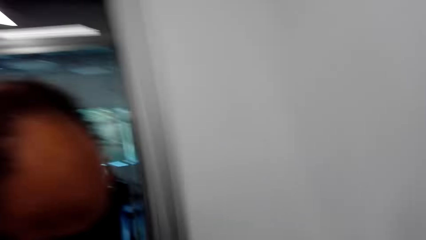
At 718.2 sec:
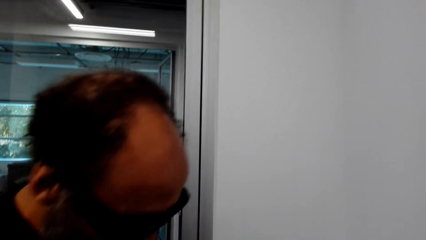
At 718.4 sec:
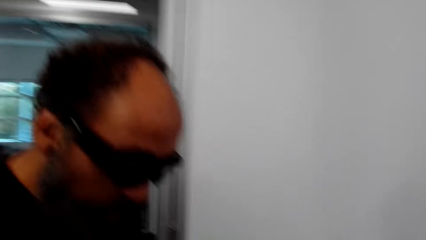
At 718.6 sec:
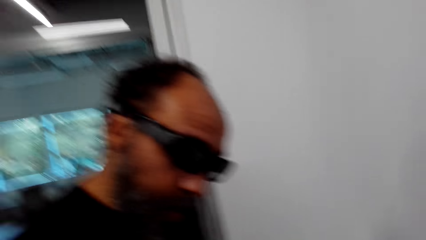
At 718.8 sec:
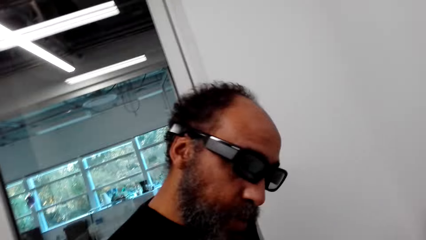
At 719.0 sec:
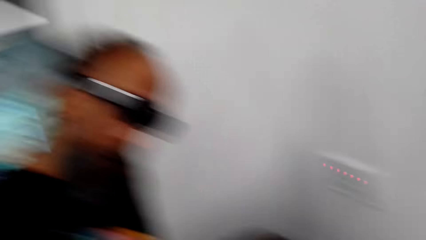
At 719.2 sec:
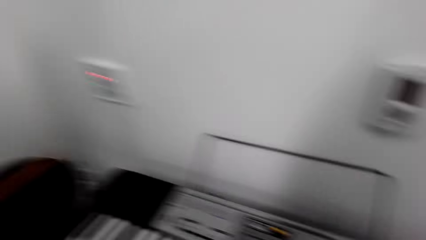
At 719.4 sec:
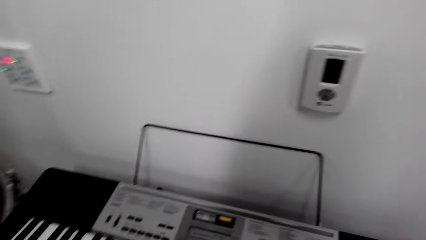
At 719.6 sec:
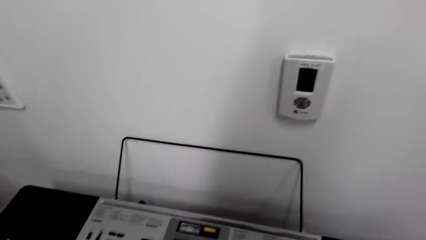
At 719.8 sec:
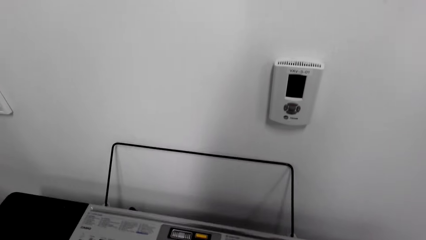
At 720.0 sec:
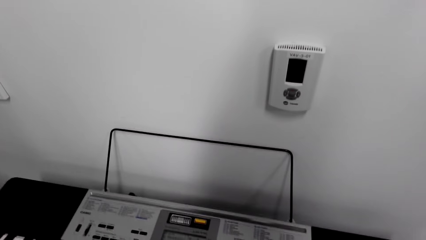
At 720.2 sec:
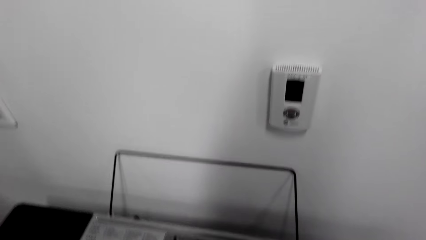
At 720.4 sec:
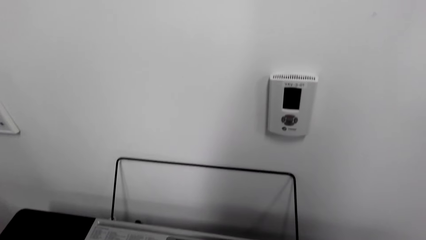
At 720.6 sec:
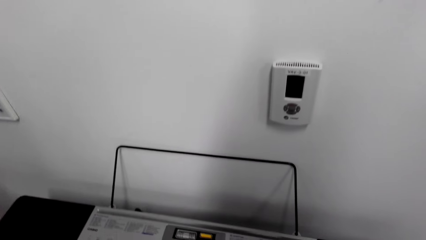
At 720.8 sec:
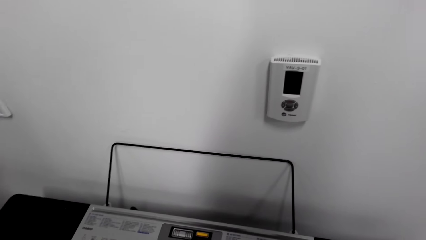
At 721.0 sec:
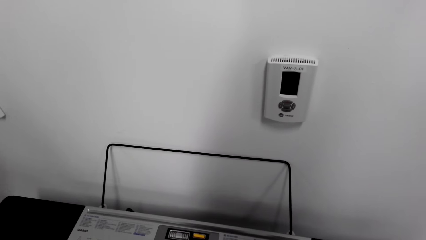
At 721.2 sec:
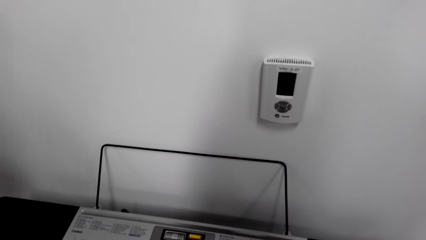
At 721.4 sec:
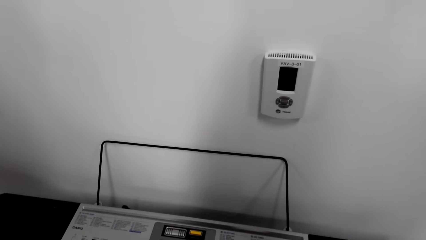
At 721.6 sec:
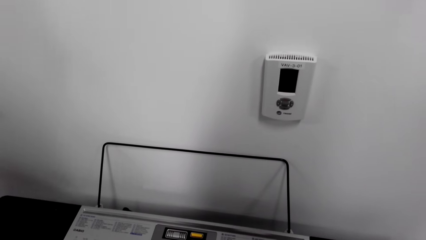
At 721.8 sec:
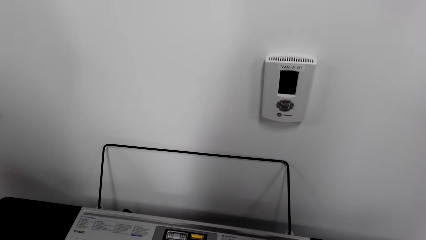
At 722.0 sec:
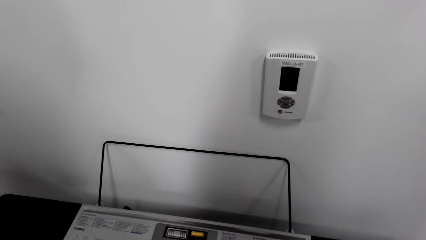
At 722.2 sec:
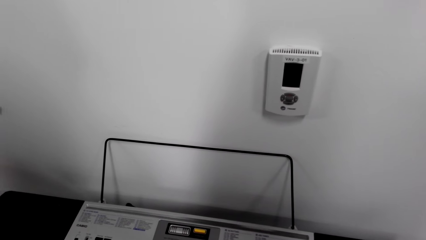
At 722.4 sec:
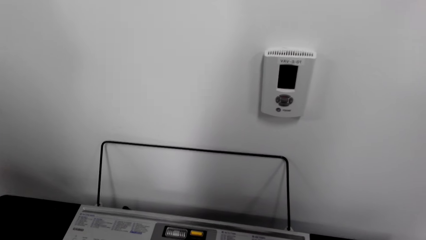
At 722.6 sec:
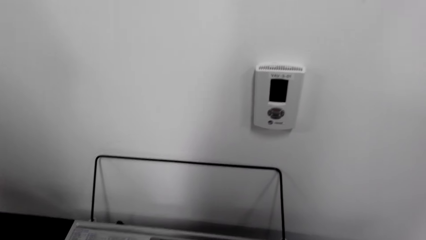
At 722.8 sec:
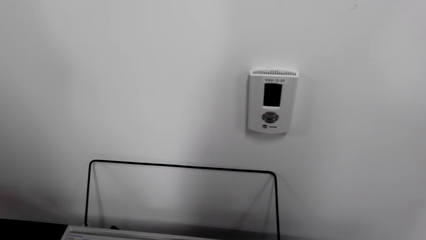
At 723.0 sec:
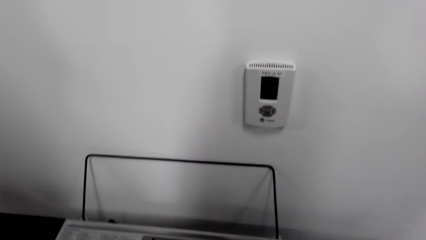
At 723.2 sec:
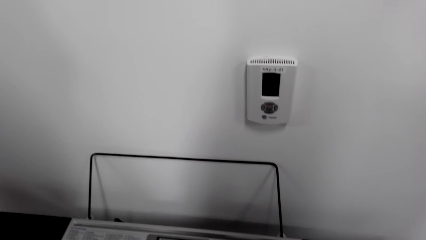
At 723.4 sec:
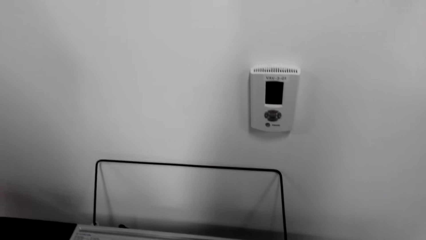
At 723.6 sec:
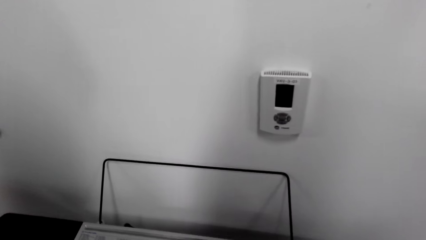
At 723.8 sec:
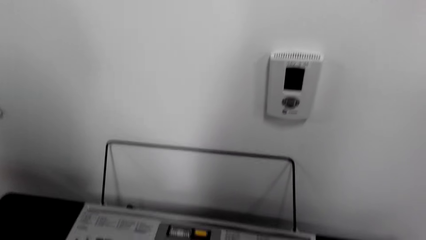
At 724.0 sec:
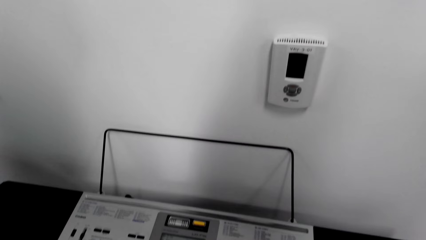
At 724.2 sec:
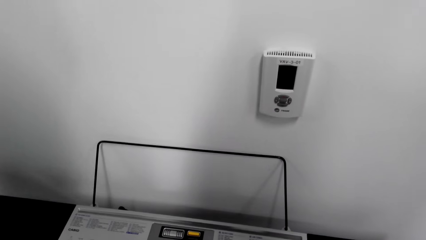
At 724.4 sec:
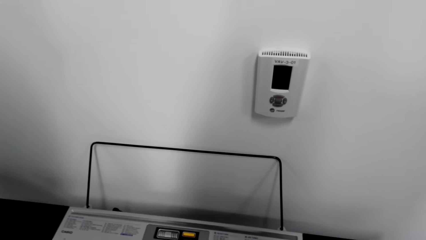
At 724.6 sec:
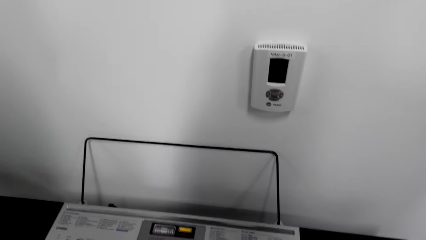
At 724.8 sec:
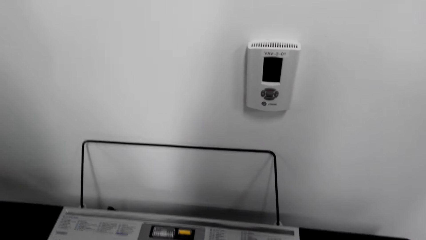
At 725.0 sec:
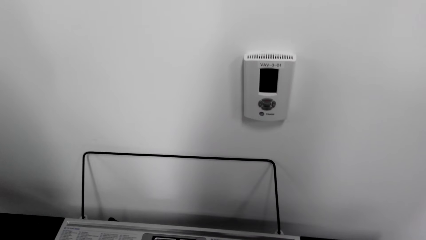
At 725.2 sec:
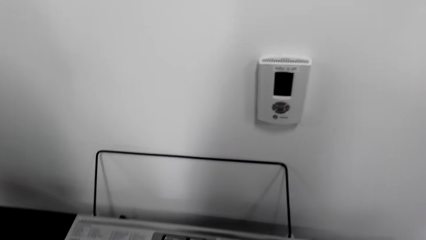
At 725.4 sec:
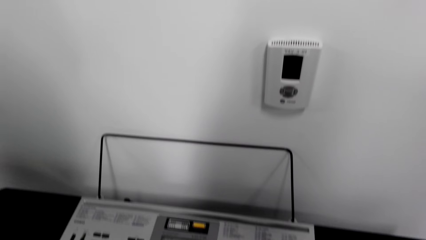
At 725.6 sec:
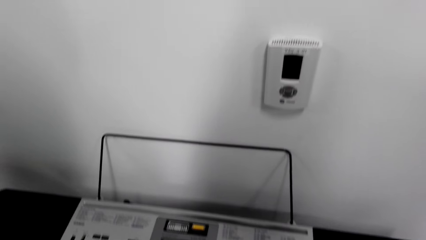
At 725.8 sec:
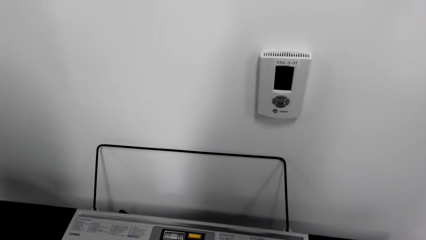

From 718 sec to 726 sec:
The camera wearer looks at a man. They play the piano.

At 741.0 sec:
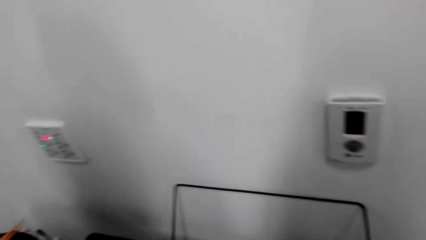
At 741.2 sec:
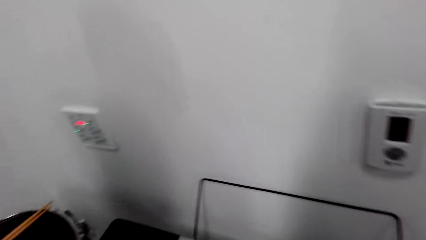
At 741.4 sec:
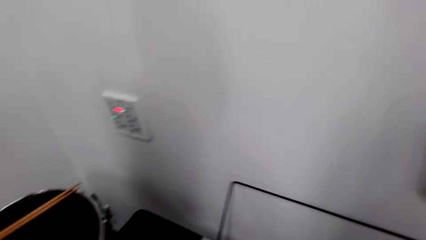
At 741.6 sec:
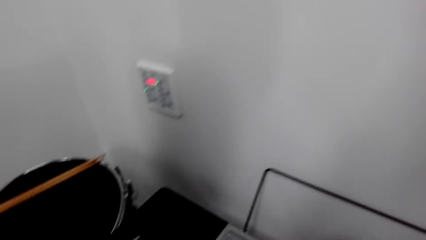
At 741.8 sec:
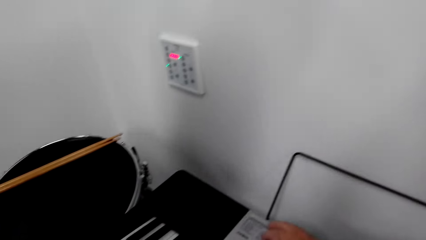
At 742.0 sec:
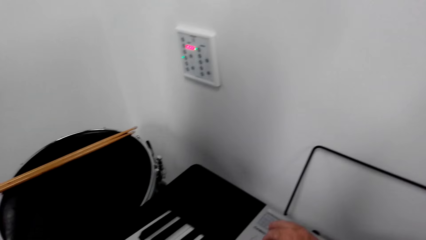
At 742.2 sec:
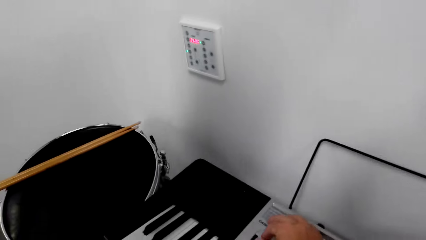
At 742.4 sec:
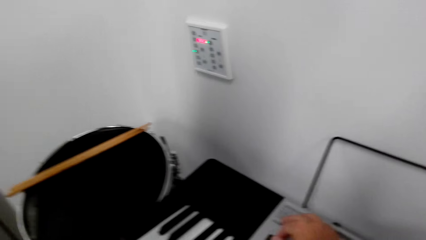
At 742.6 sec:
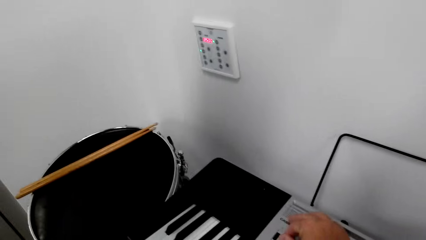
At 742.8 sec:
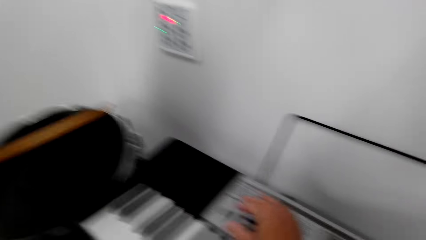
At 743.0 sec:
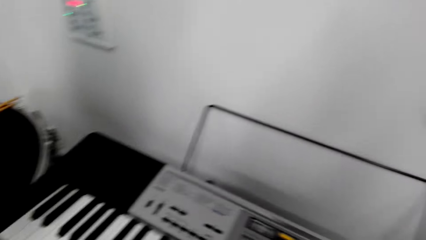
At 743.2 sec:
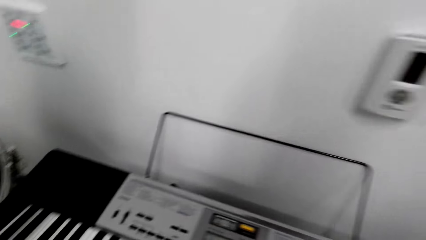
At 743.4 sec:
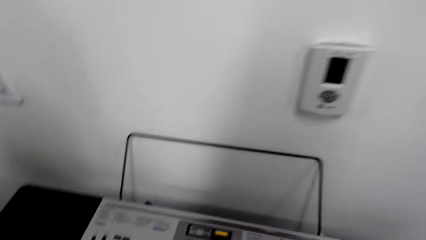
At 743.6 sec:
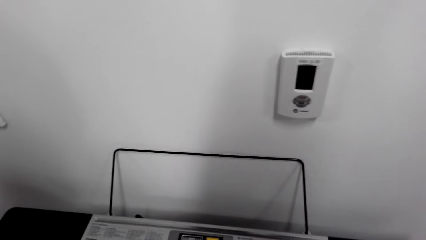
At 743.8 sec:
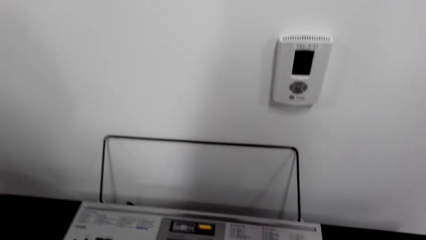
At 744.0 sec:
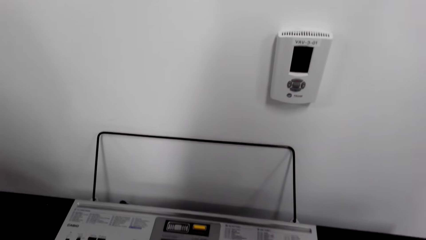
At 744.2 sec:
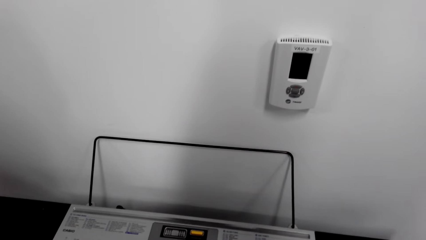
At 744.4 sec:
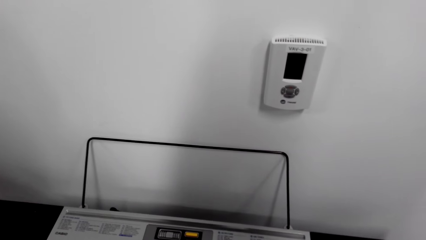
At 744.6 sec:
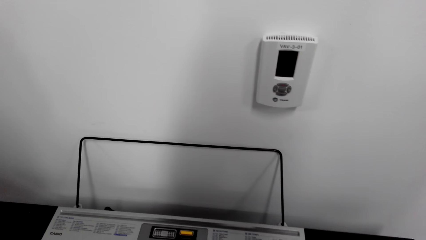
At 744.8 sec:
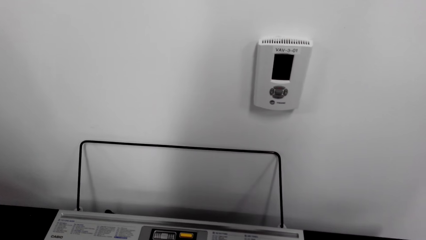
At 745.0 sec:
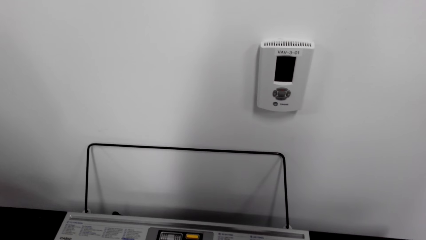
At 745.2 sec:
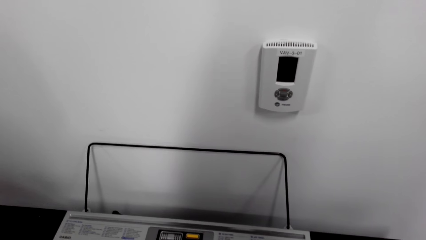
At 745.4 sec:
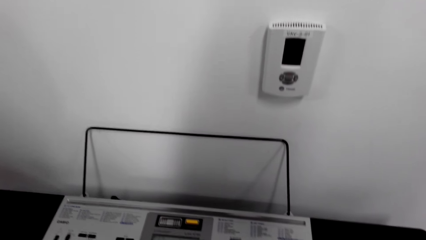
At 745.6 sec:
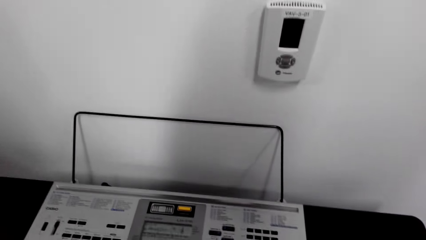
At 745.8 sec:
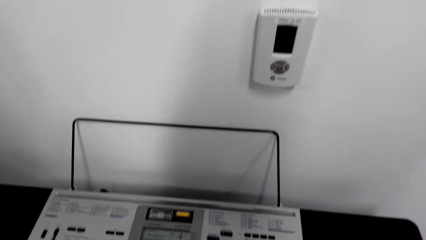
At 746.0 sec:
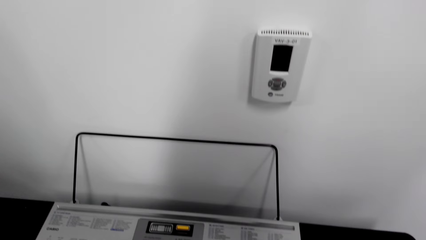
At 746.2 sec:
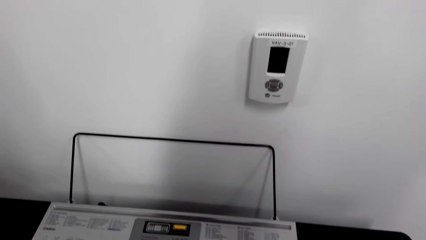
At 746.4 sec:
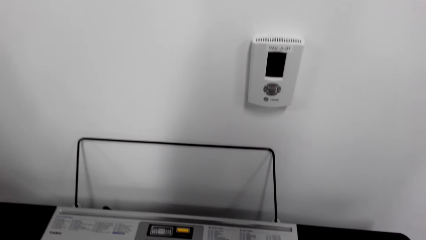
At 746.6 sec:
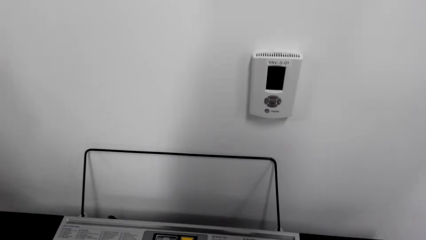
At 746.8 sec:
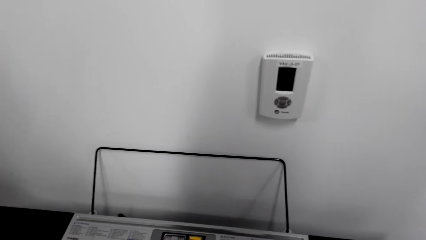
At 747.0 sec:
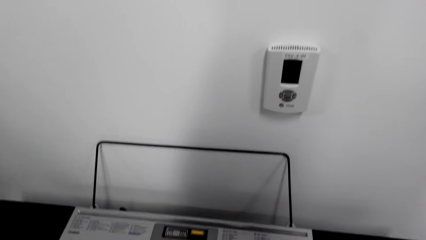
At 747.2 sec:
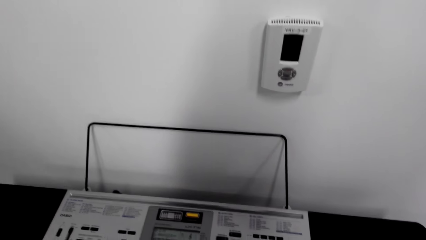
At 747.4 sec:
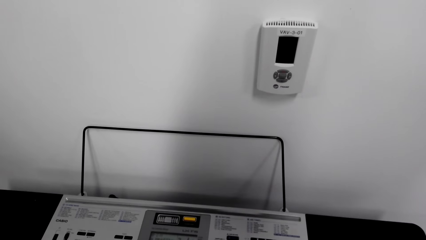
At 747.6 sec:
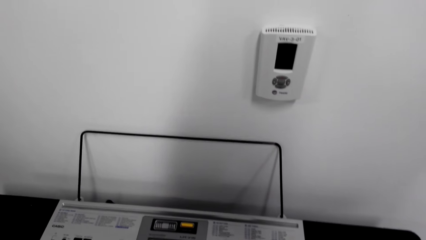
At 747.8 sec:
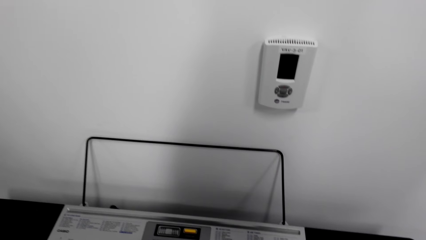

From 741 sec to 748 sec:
The camera wearer looks at the drum.
